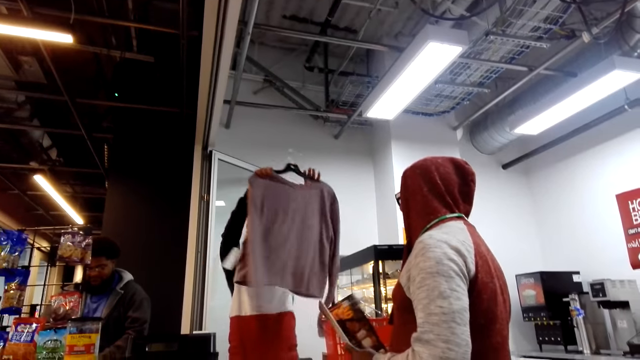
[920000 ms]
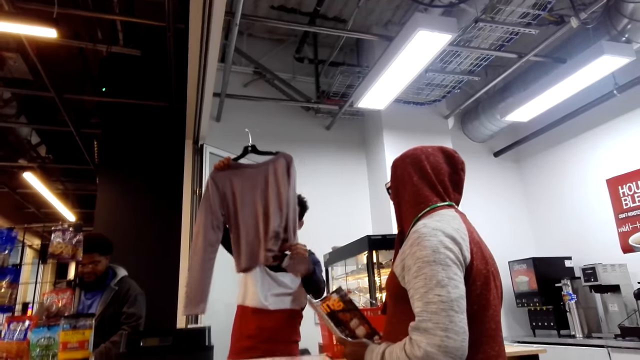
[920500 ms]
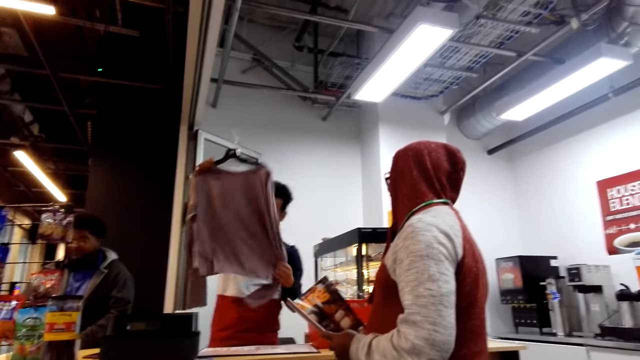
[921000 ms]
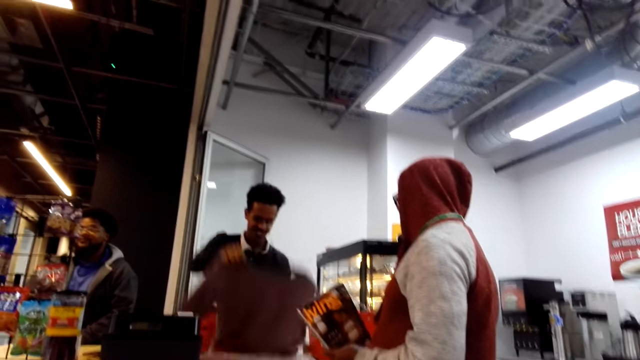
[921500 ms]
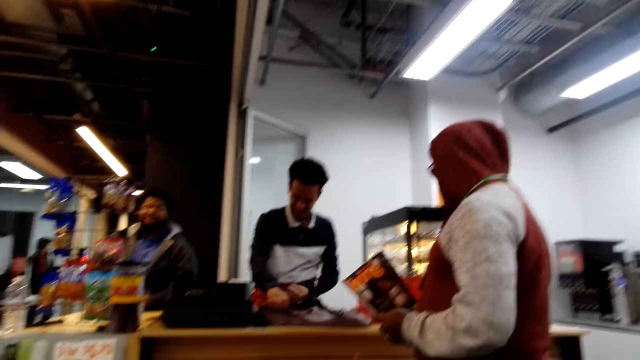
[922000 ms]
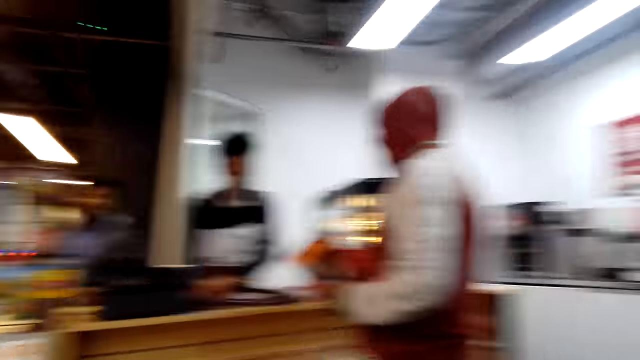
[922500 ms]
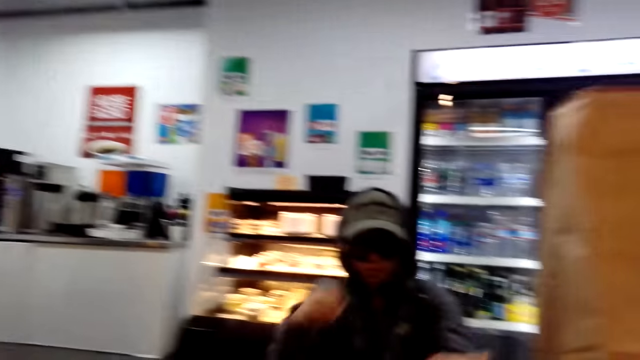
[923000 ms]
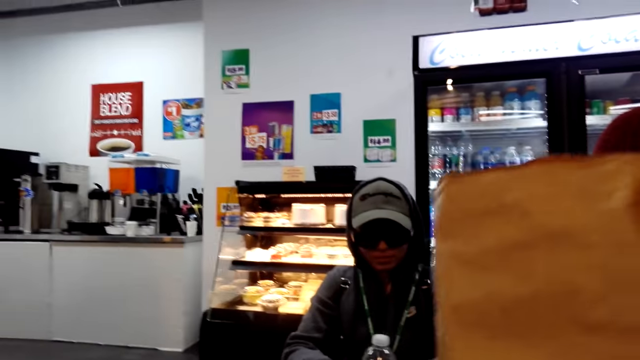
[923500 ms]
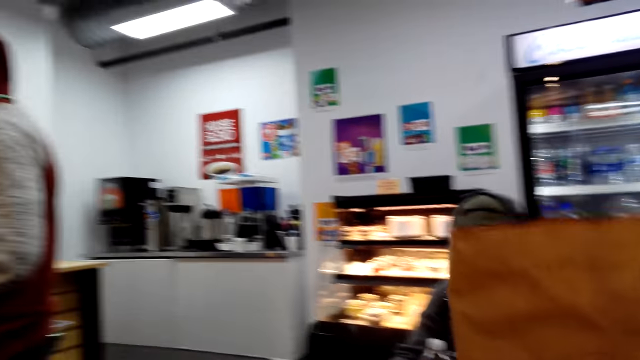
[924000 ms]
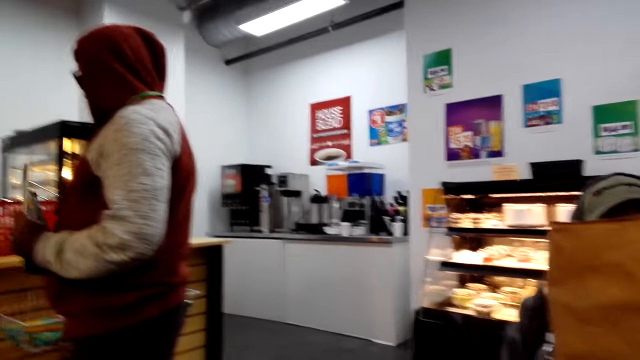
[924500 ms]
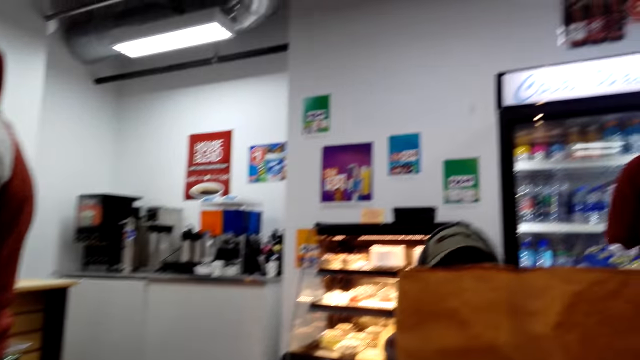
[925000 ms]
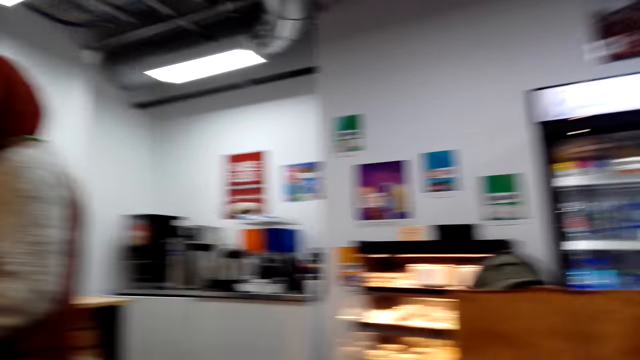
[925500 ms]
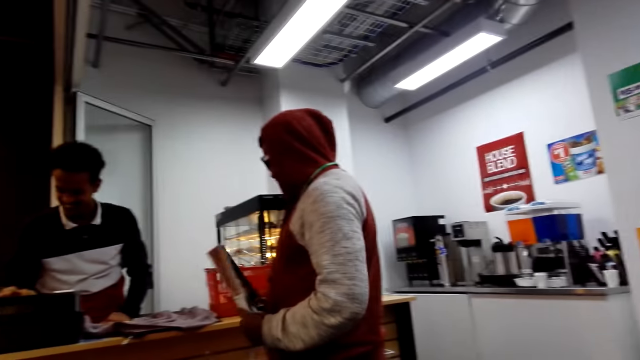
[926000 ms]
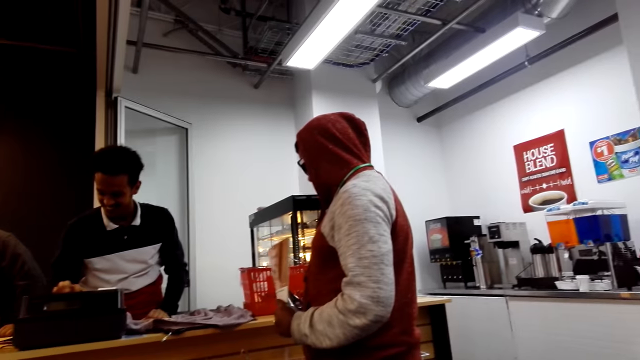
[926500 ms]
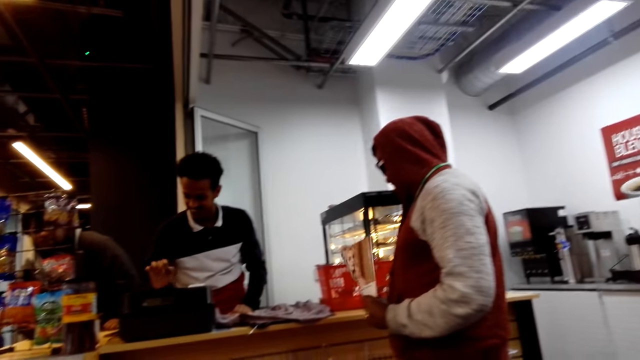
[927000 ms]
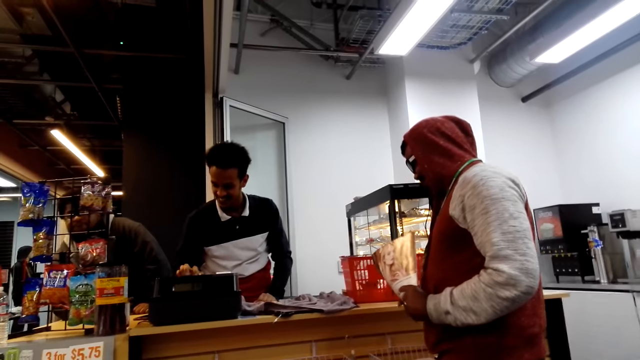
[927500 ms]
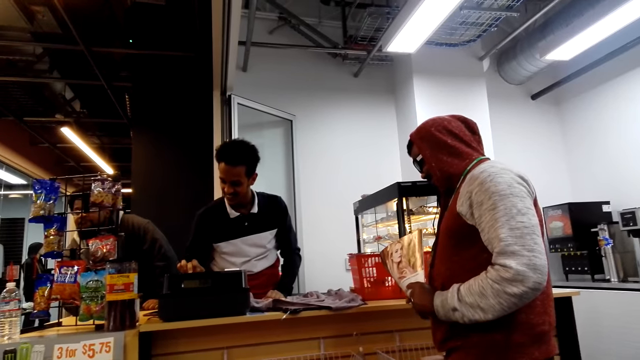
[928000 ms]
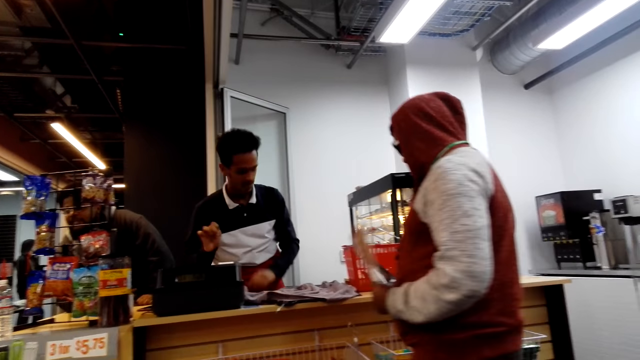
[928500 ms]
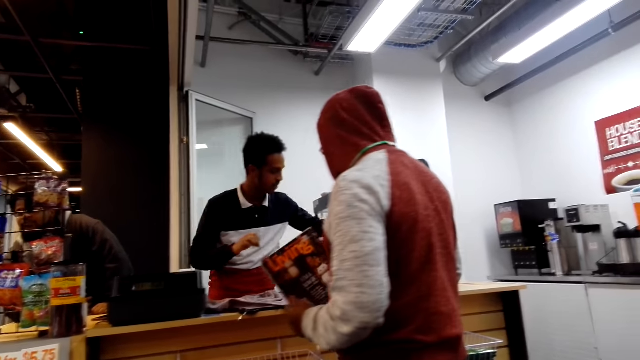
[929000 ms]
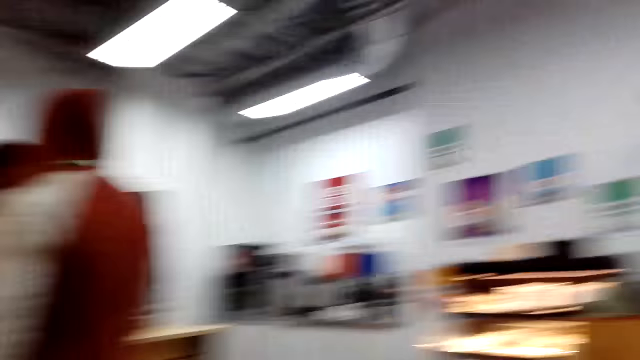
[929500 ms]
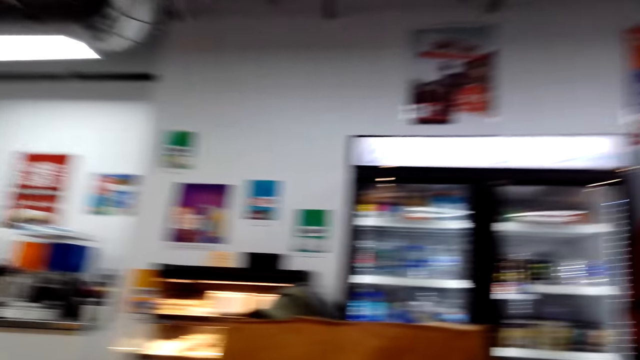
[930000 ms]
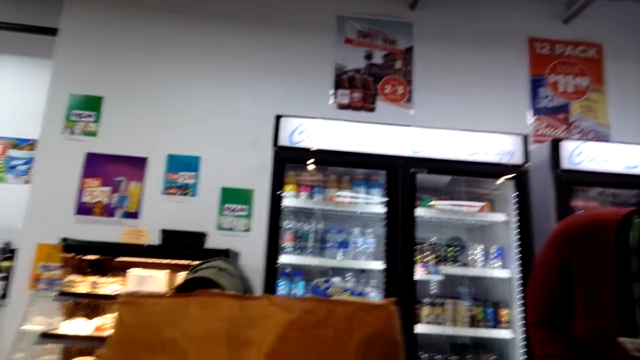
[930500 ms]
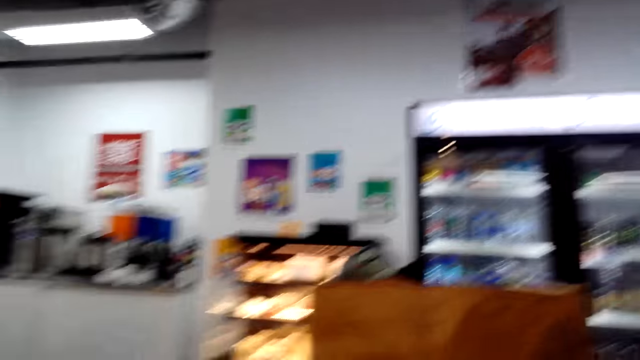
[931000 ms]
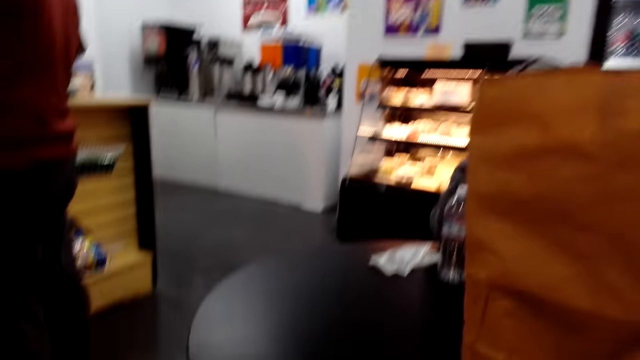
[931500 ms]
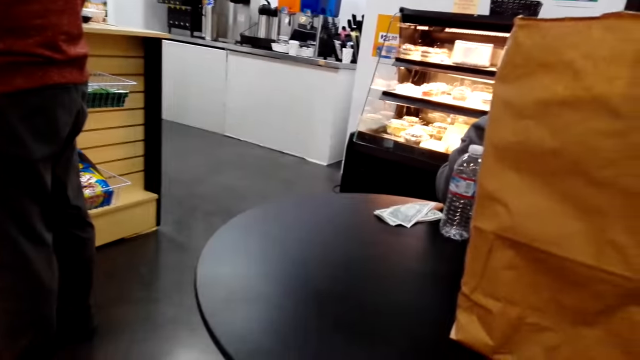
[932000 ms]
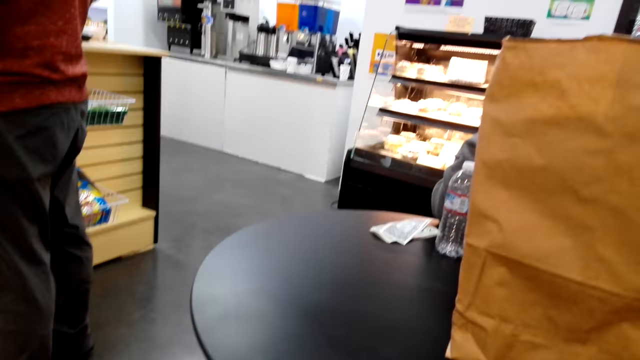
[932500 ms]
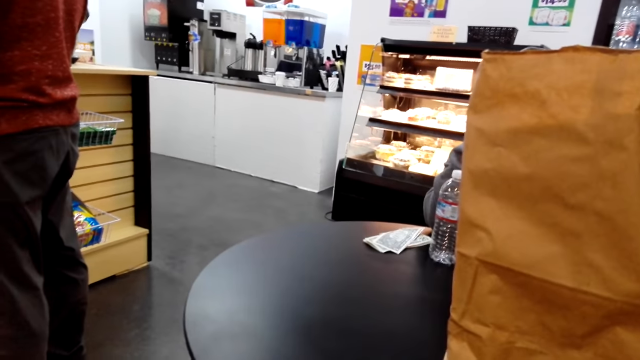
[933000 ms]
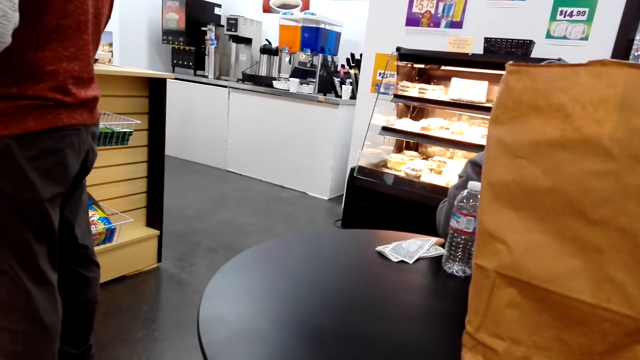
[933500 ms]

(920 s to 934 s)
A man puts the cloth down. The camera wearer looks around. They hold the bag on the table. The man dials the machine. The camera wearer looks around.

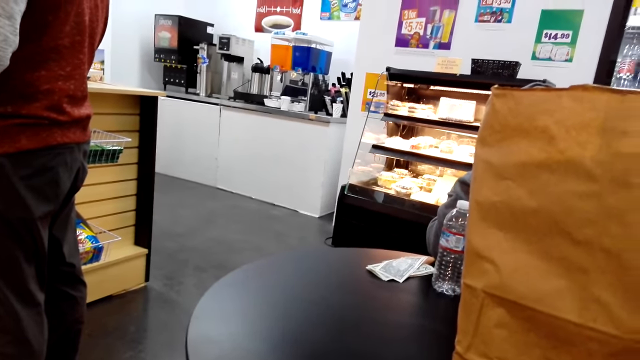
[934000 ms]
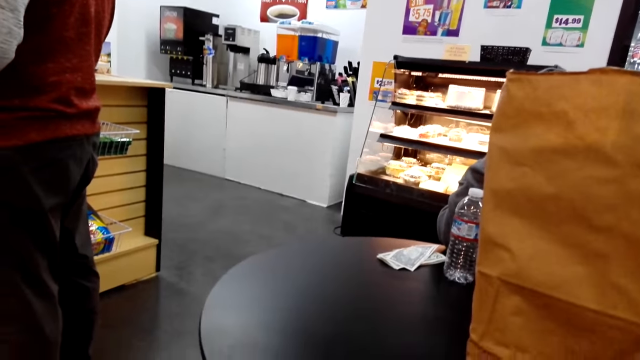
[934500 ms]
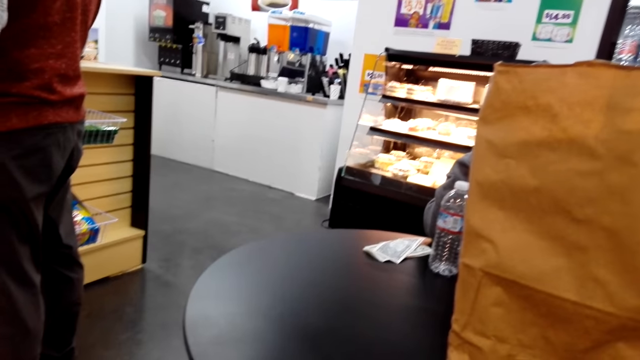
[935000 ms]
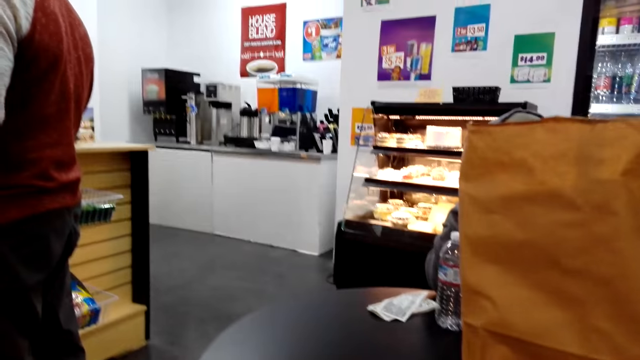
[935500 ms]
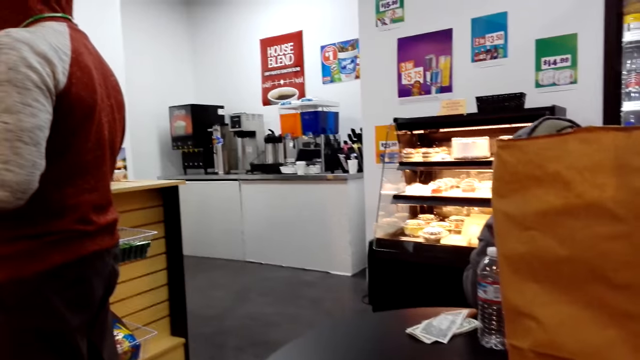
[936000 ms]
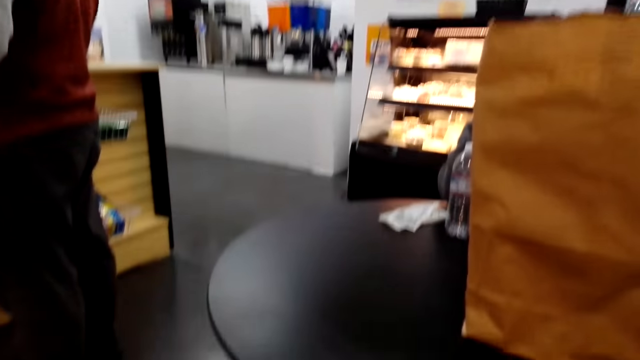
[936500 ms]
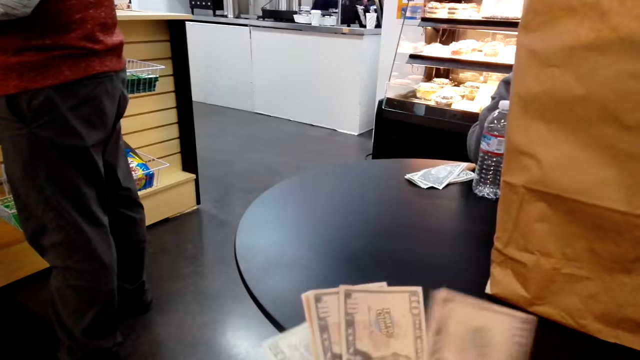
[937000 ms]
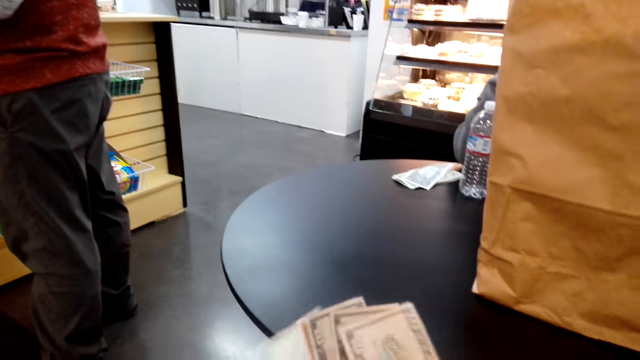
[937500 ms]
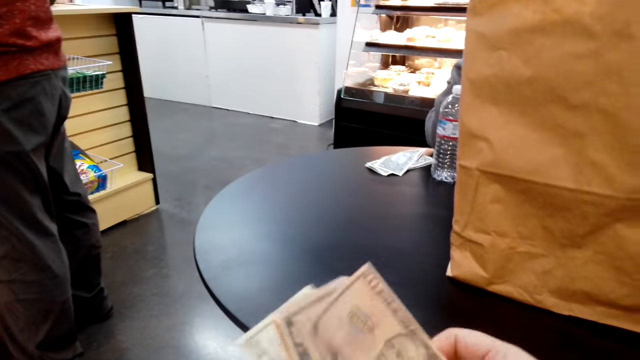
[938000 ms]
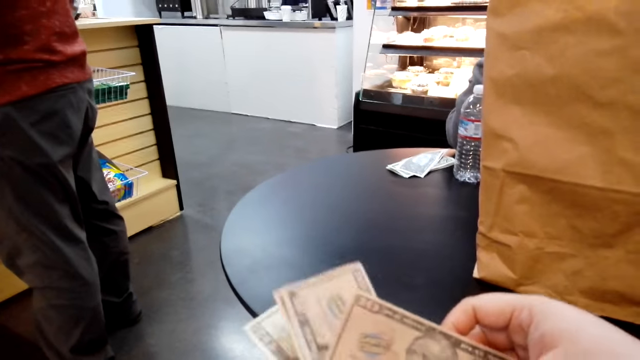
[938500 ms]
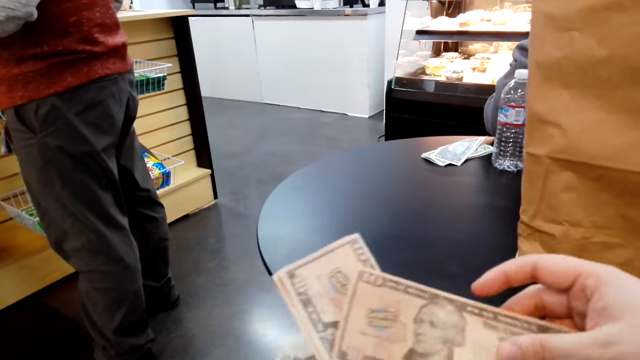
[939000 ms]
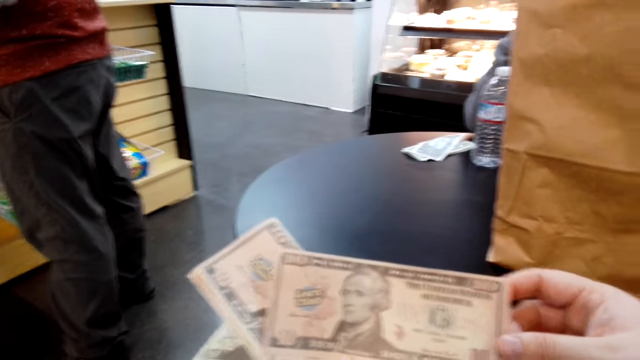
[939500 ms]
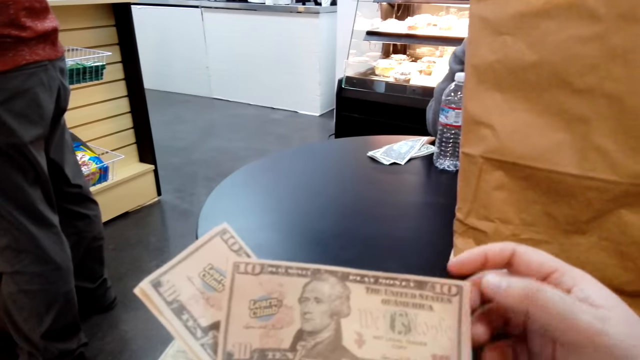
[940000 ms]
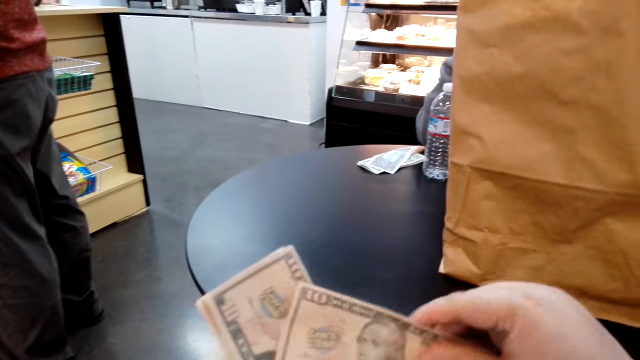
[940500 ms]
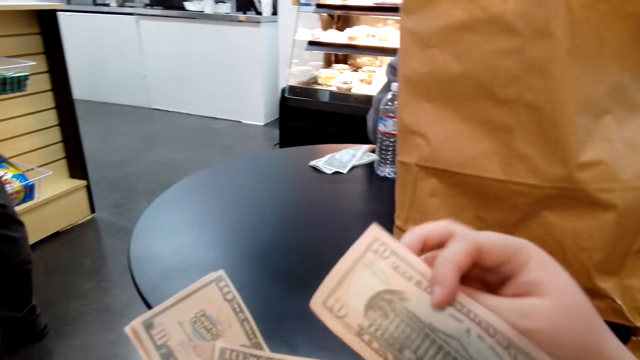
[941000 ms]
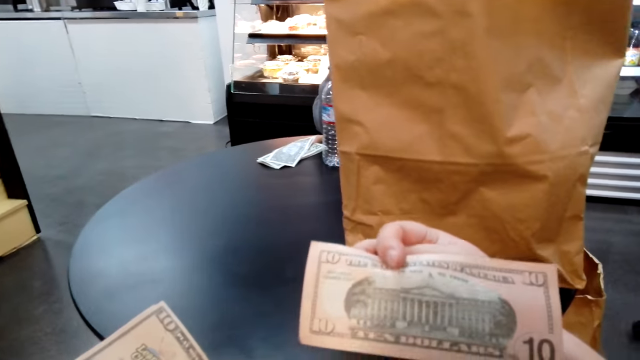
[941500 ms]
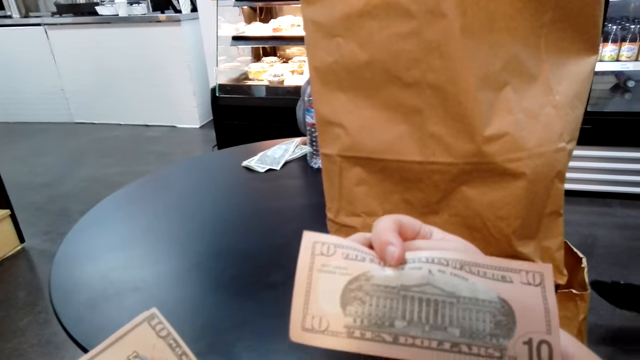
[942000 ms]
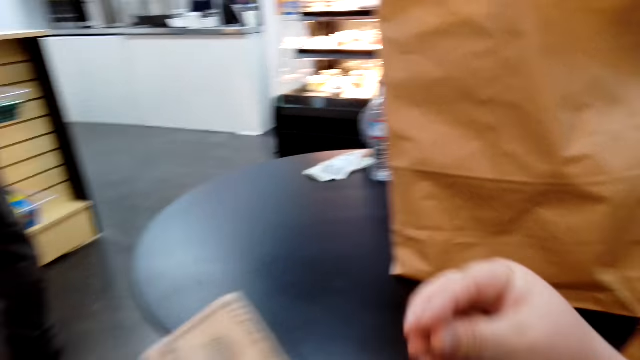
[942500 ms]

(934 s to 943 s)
The camera wearer counts the money on her hands.
